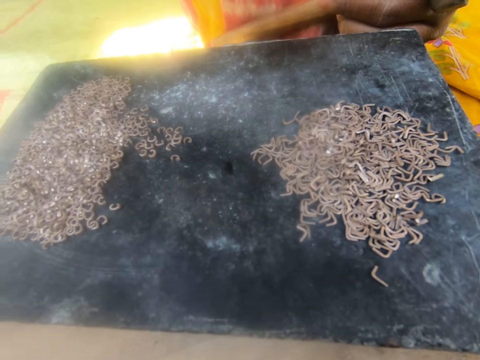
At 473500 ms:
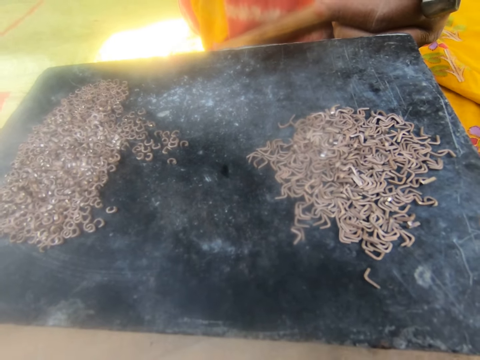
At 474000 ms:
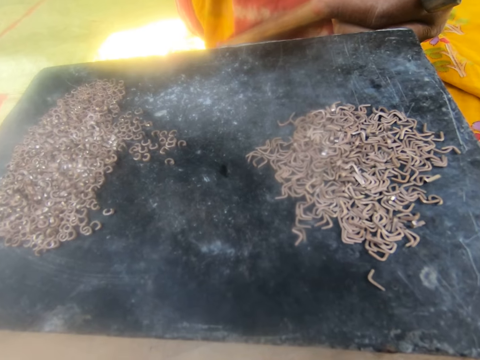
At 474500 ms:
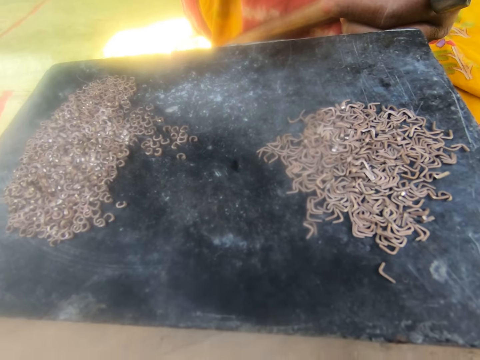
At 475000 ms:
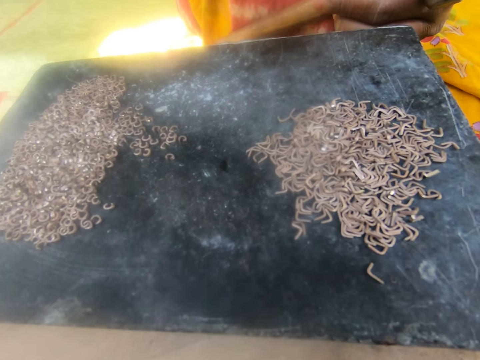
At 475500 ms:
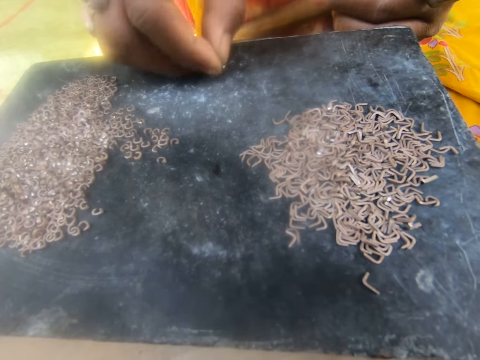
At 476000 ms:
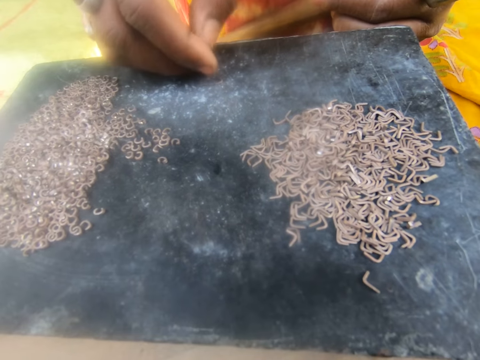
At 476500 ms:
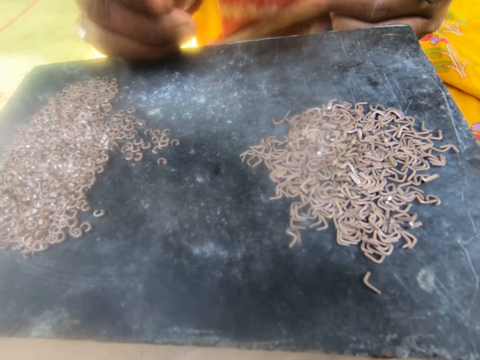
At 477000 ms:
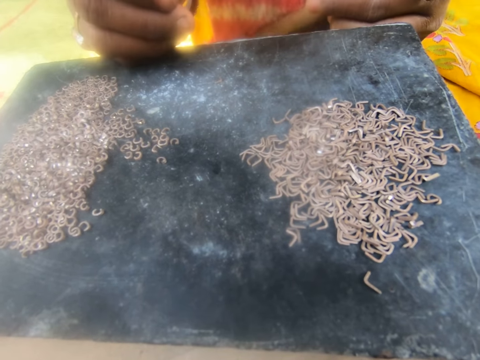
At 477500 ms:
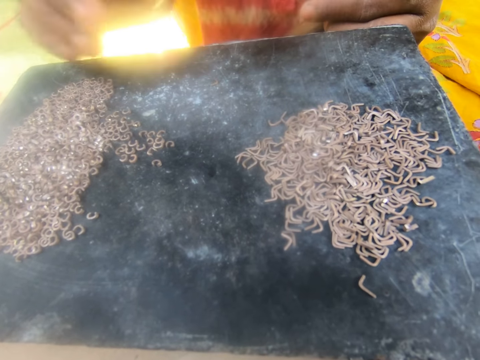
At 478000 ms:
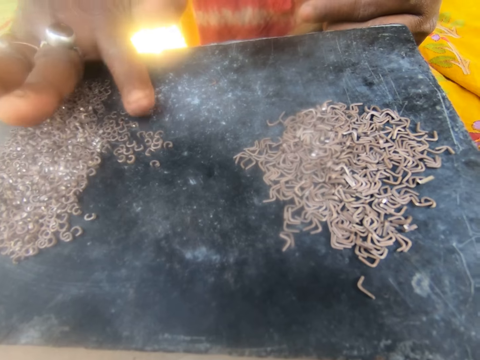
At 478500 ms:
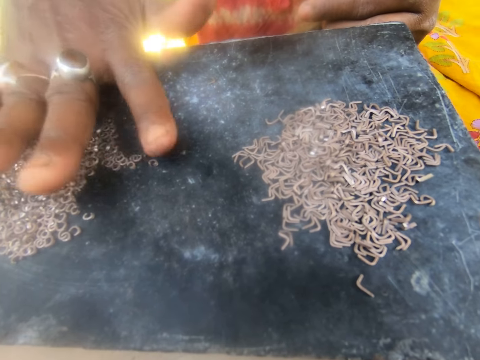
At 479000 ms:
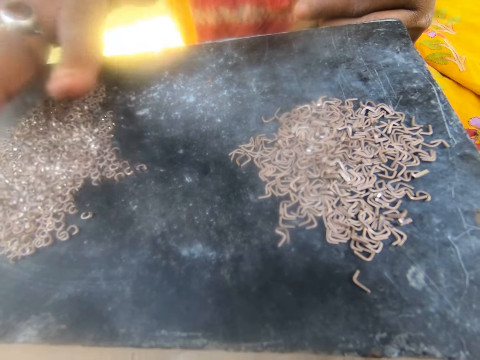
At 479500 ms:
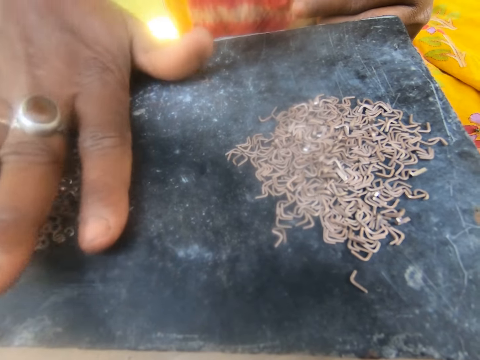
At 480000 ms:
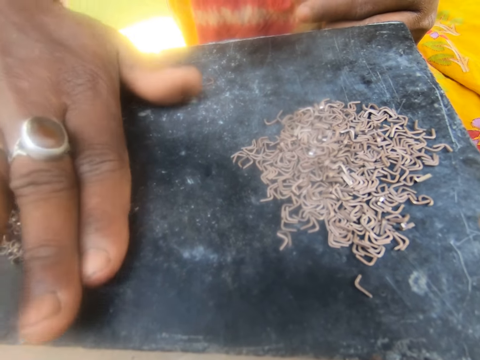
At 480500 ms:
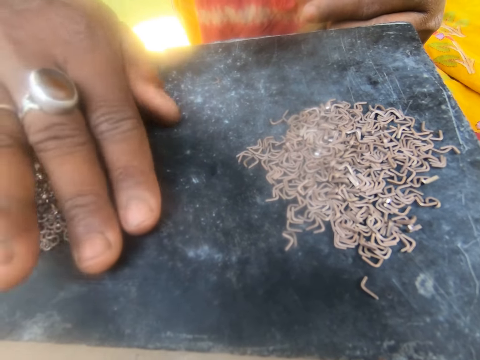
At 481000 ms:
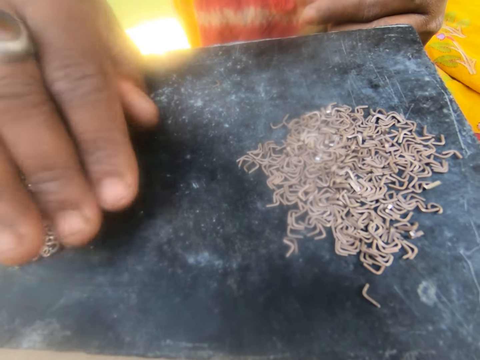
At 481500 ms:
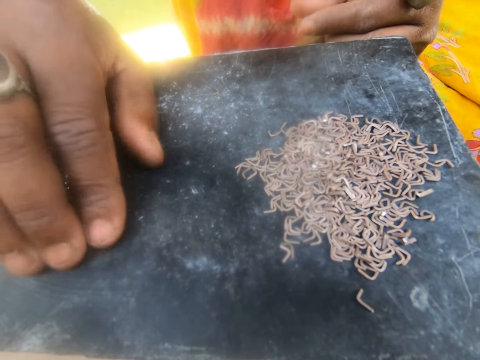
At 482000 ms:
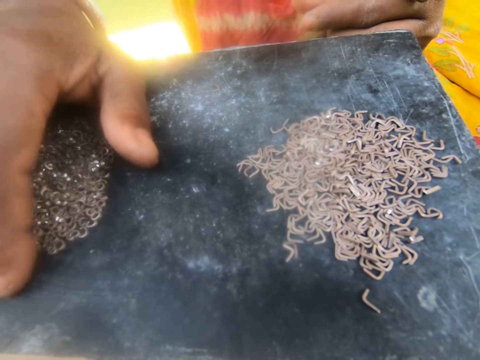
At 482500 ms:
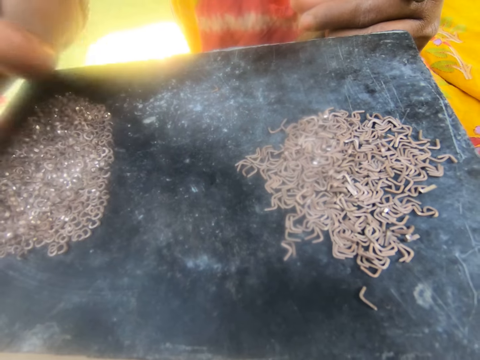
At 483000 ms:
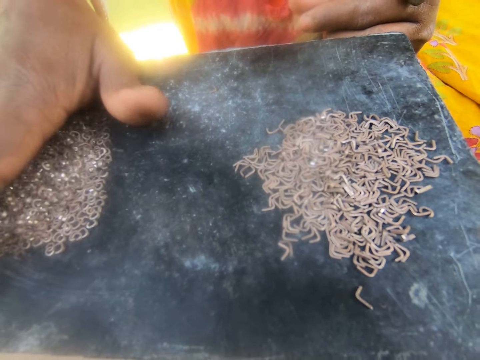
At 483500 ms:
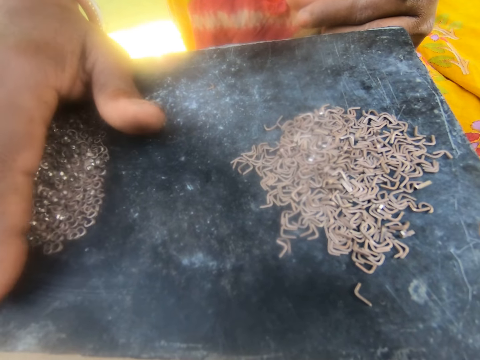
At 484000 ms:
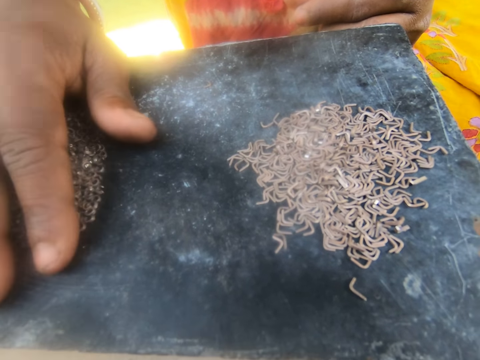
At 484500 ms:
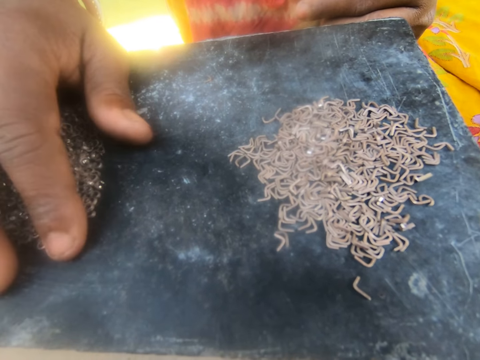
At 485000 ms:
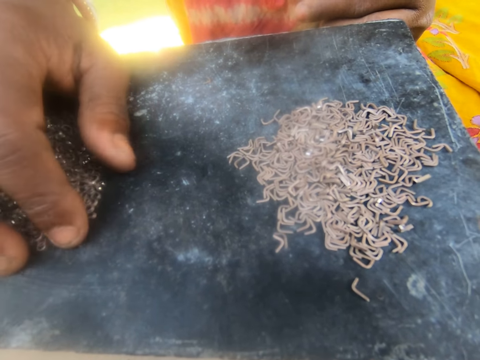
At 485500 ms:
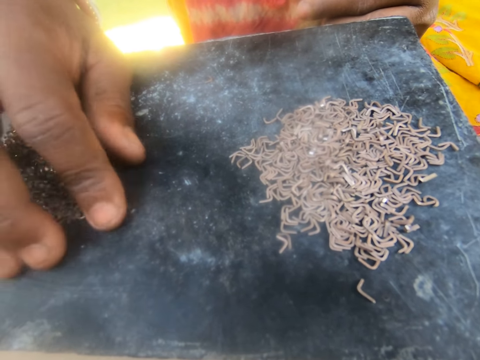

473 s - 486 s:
The camera wearer drops the metal on the bench. They gather the metals together on the table.

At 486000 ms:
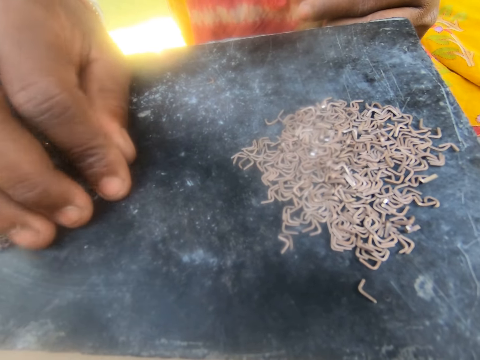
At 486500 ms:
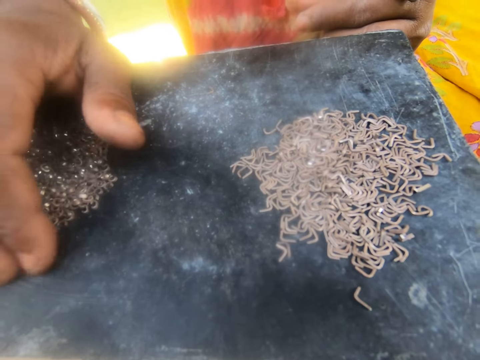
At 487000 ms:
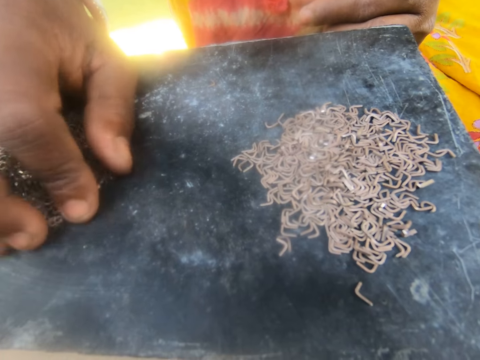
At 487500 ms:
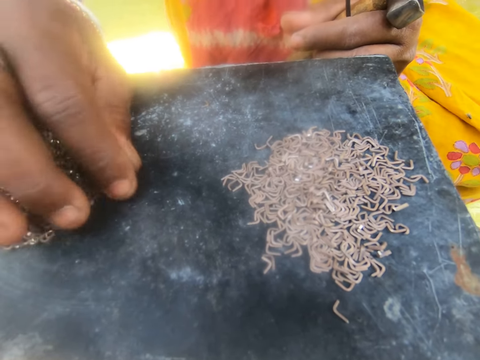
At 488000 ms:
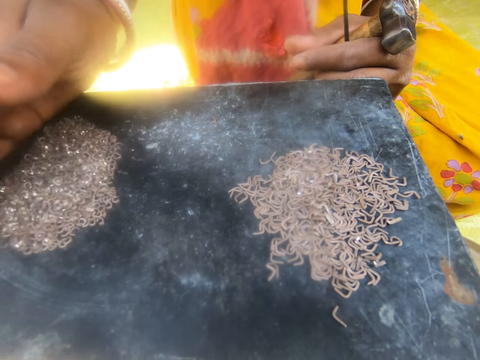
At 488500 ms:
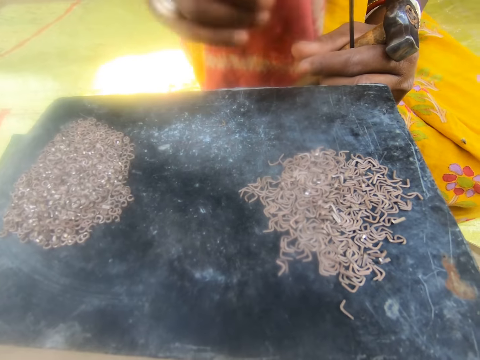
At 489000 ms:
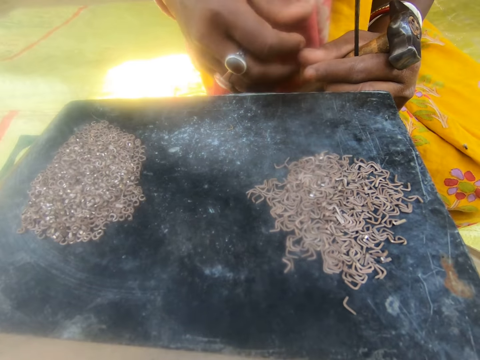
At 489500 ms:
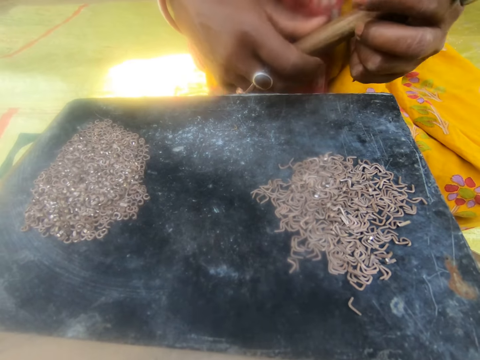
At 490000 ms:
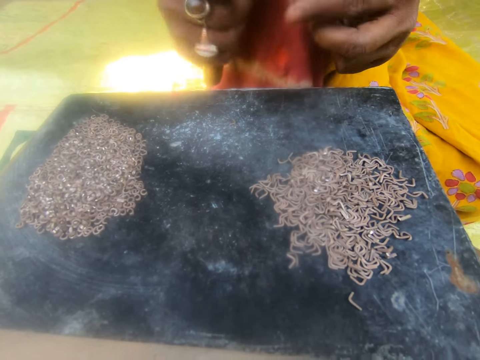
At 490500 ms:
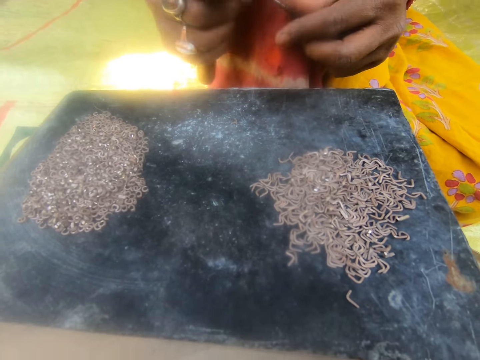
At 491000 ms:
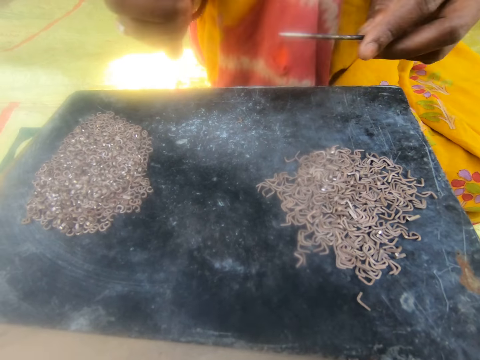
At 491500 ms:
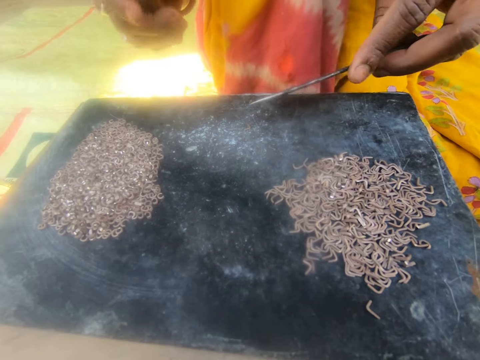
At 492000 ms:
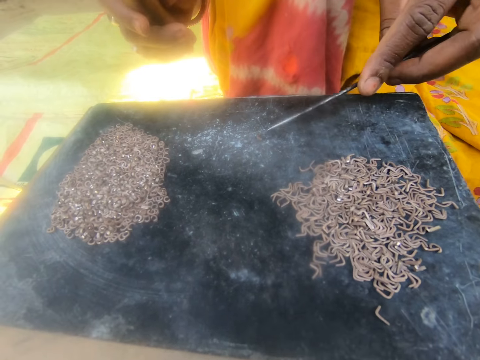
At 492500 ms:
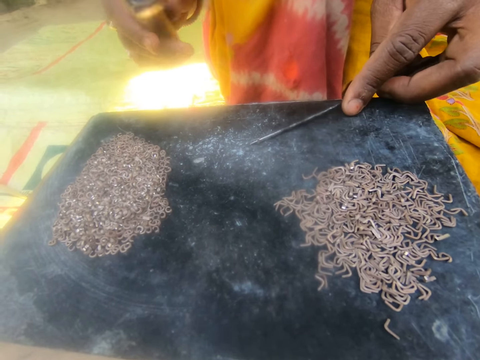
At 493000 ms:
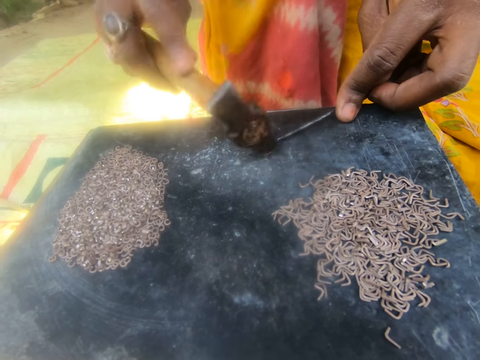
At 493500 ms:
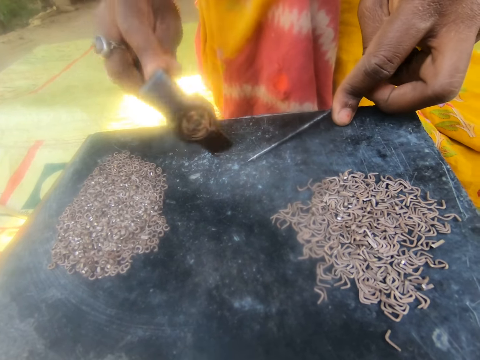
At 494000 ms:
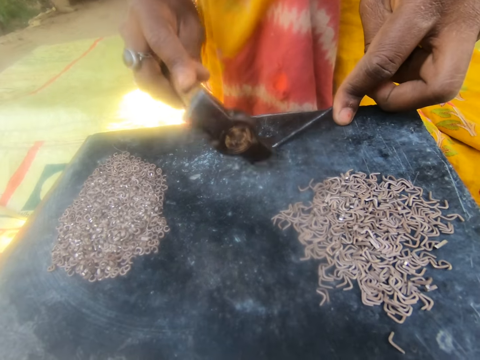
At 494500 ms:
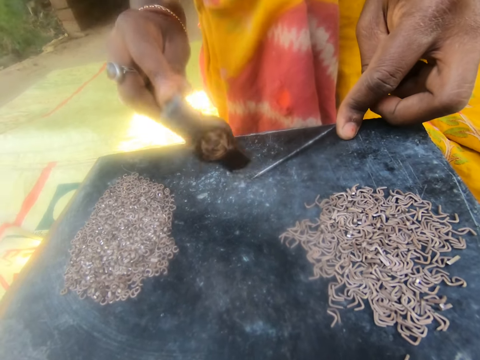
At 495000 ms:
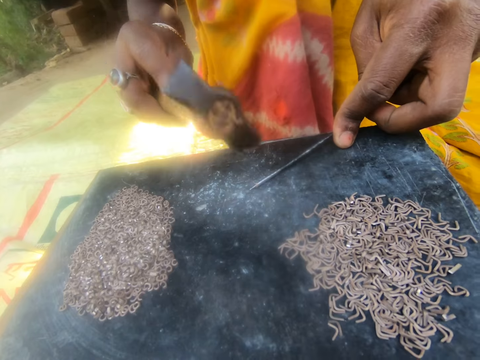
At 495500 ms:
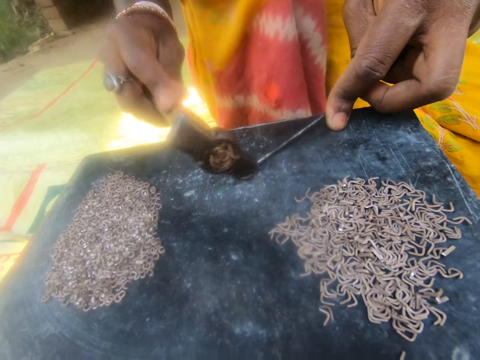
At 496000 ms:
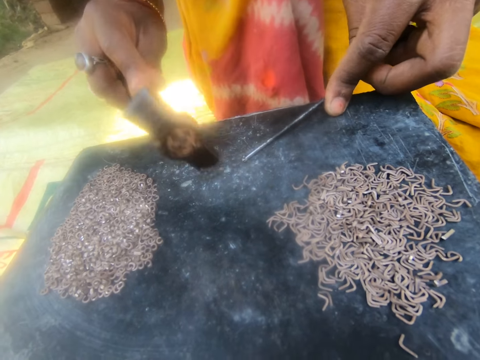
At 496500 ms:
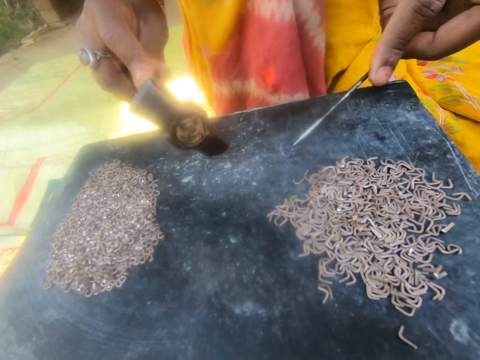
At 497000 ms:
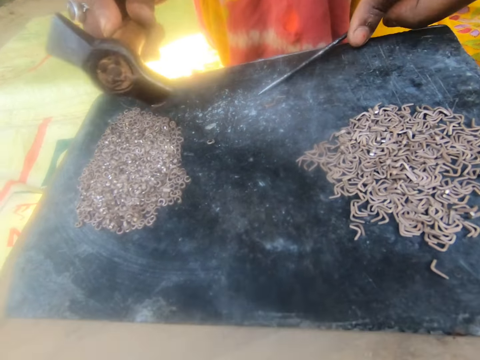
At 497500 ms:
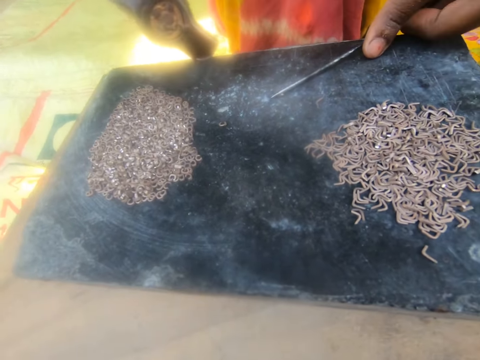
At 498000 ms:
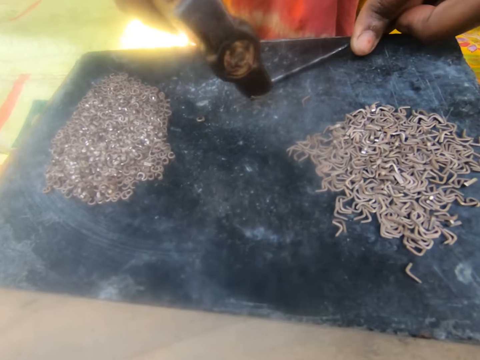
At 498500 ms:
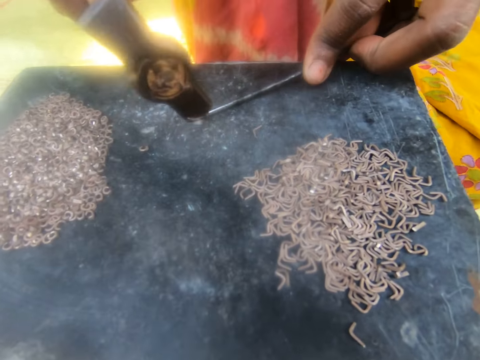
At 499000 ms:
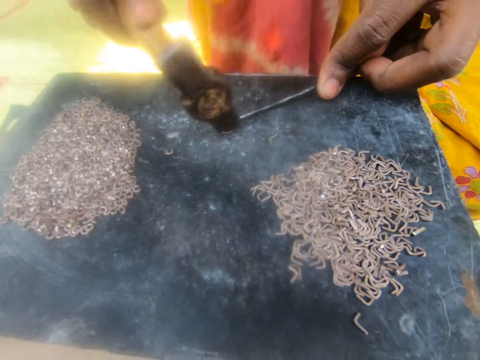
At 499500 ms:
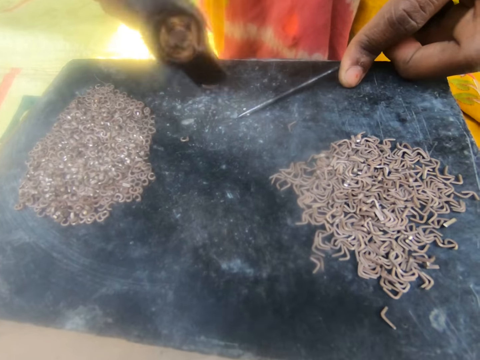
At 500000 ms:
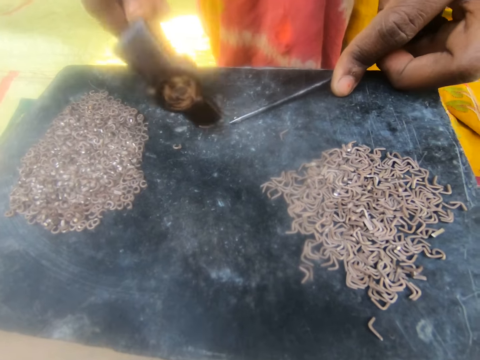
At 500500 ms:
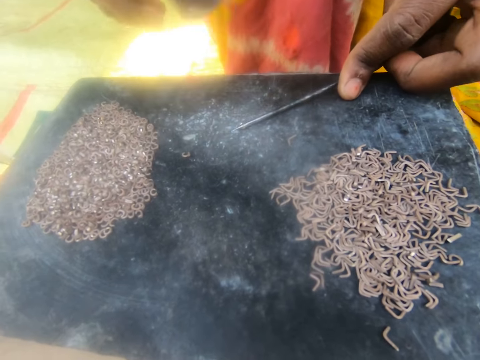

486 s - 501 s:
The camera wearer passes the hammer to the other hand. They hit the small metals with the hammer.
